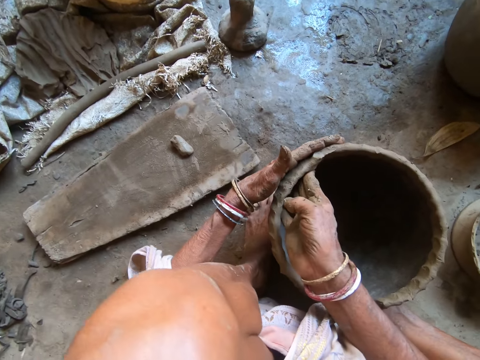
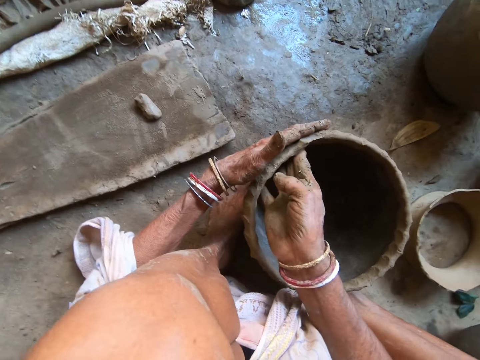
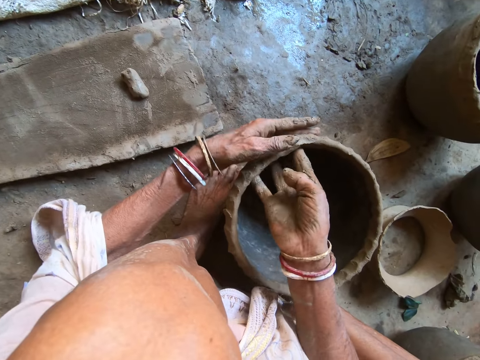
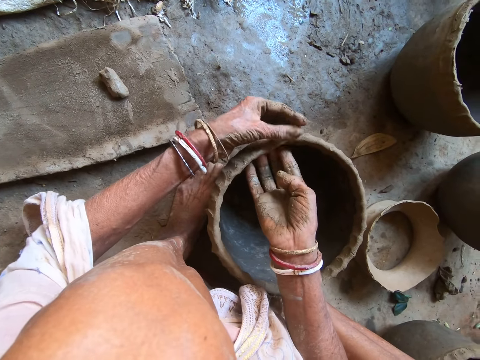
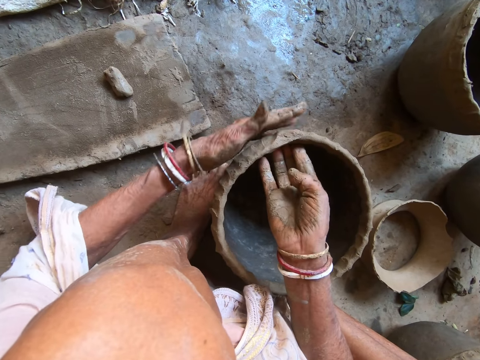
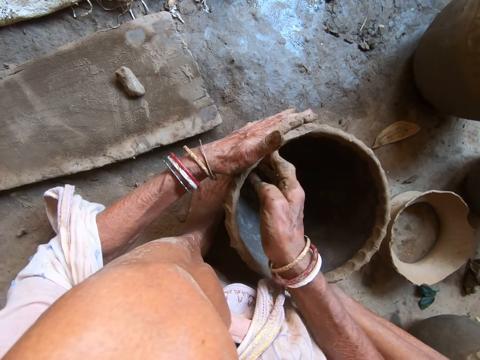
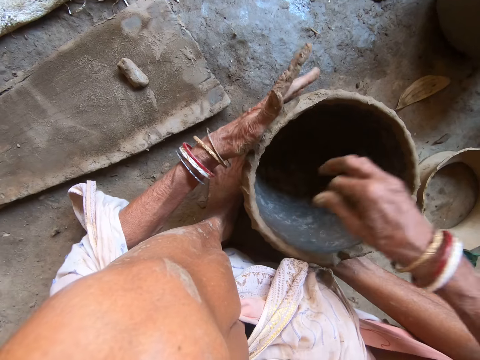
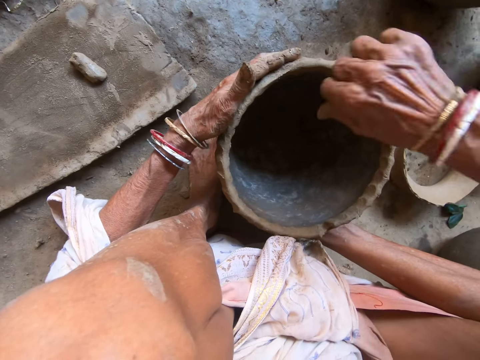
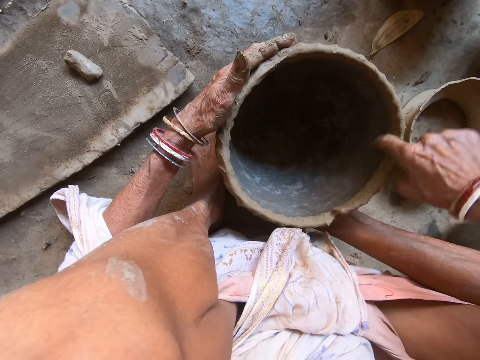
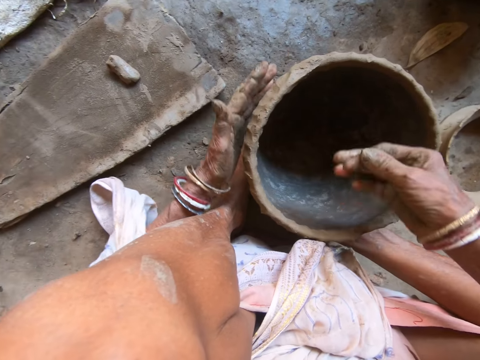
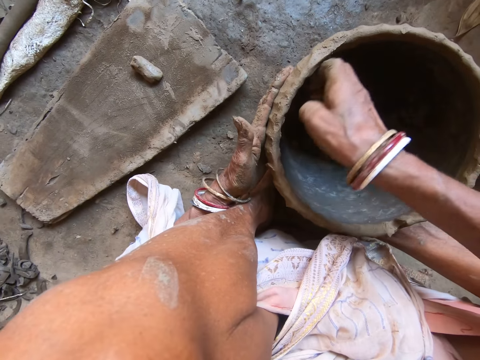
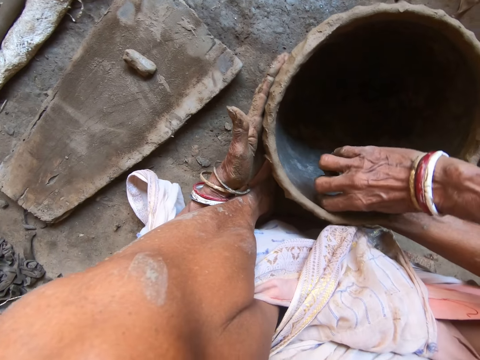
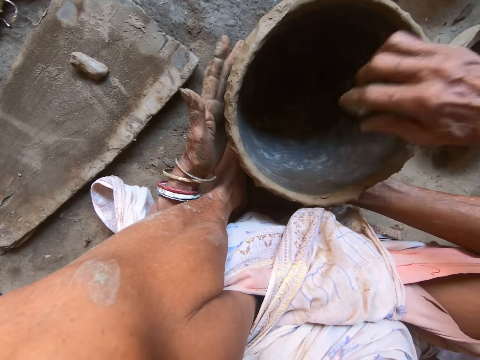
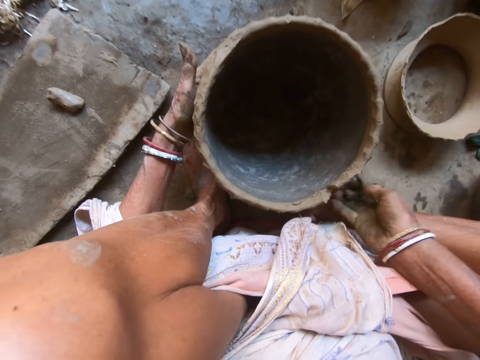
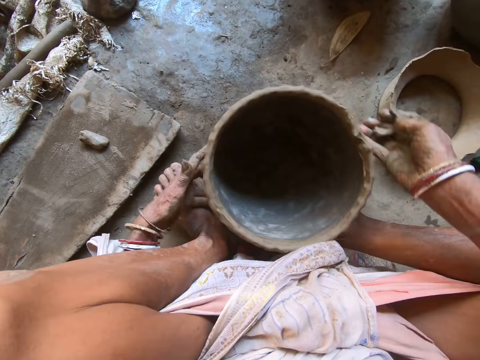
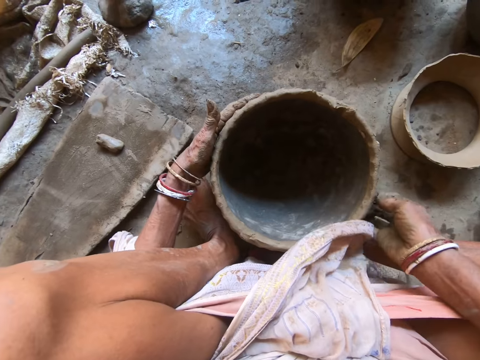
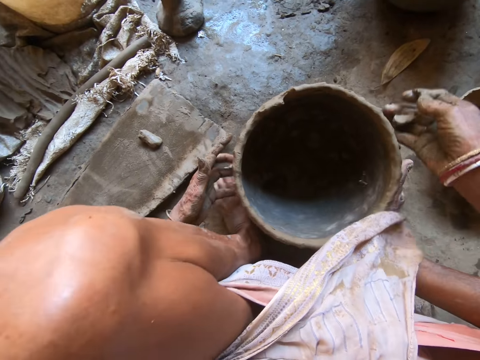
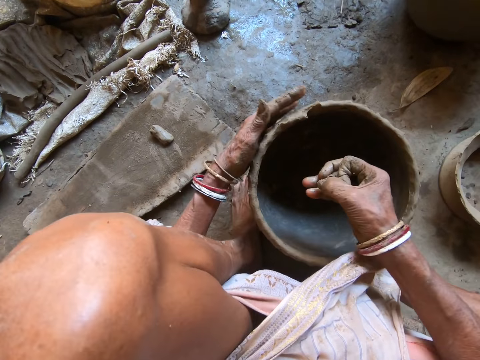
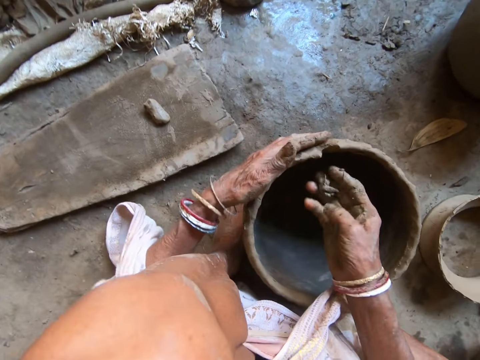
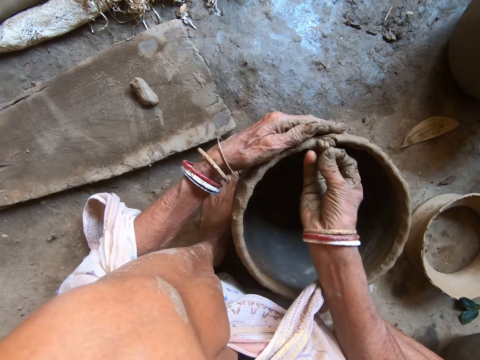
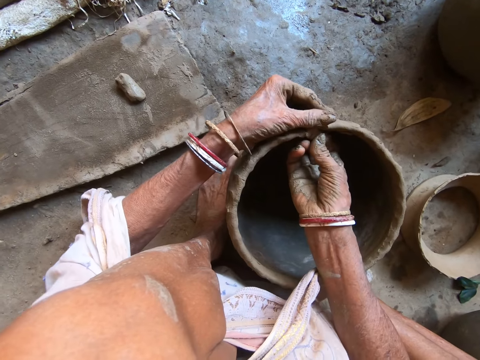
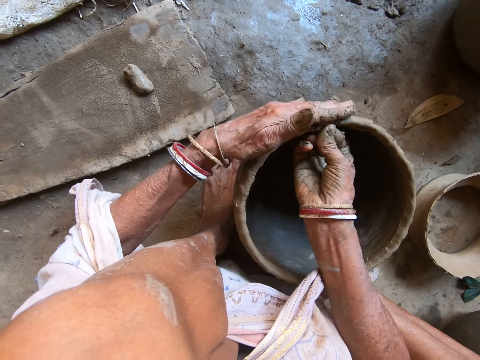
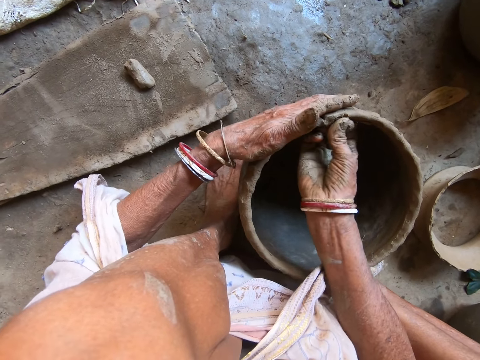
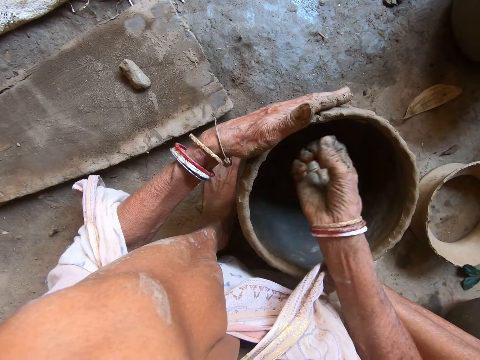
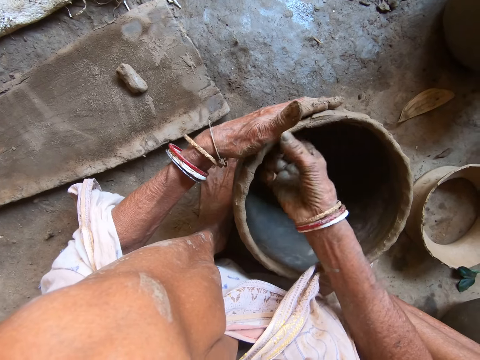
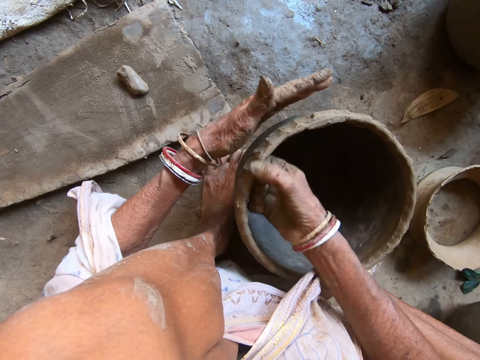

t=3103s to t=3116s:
The camera wearer shapes the clay on the pot with both hands. She turns the pot with both hands. She shapes the clay on the pot with both hands.

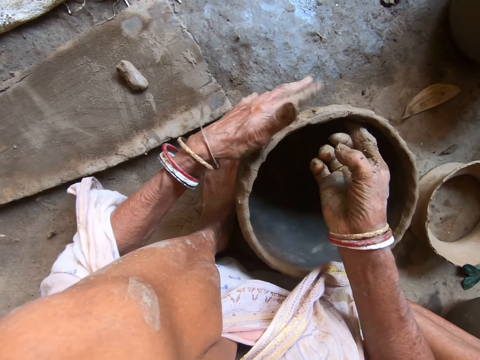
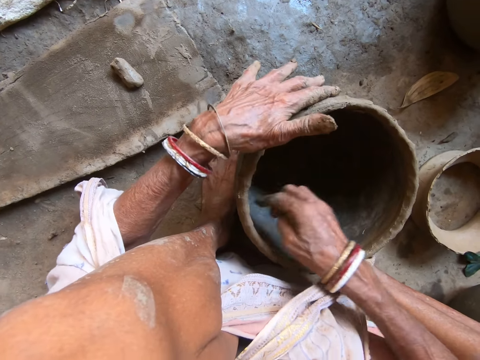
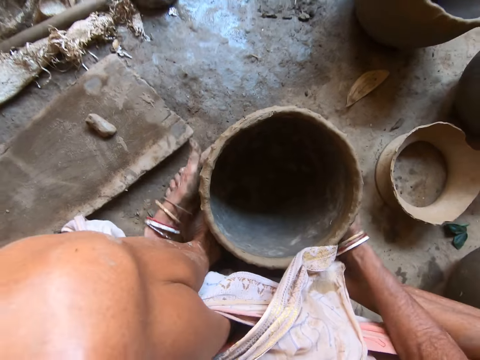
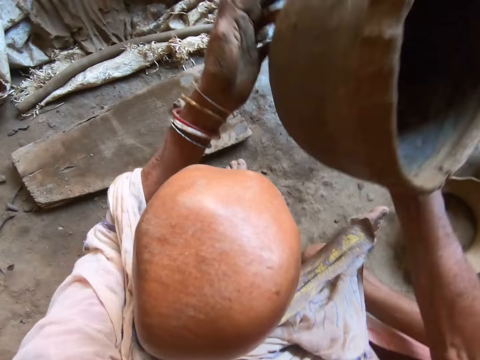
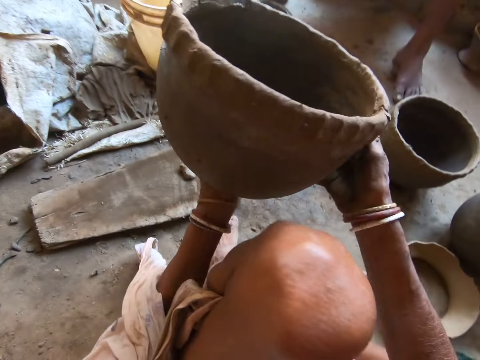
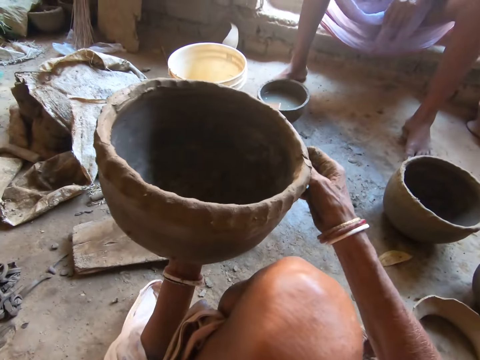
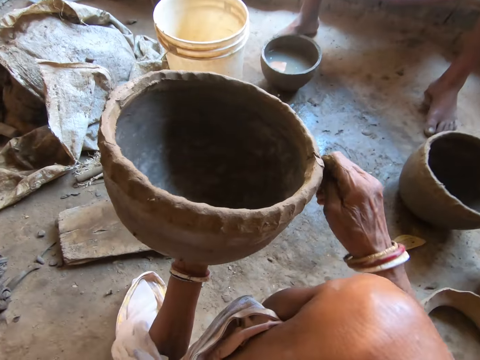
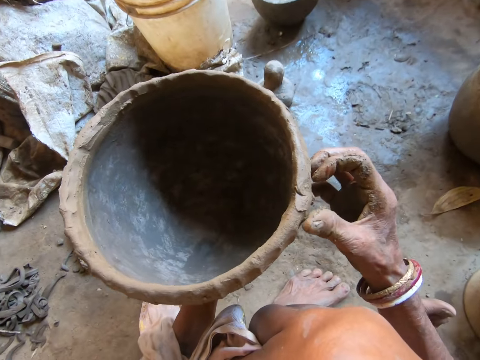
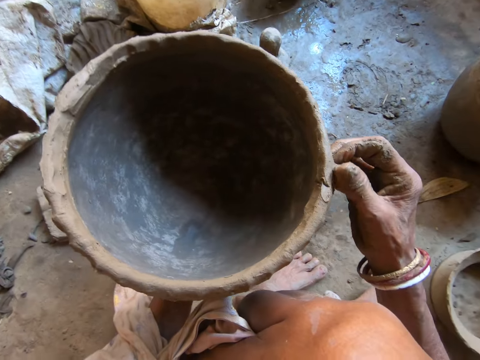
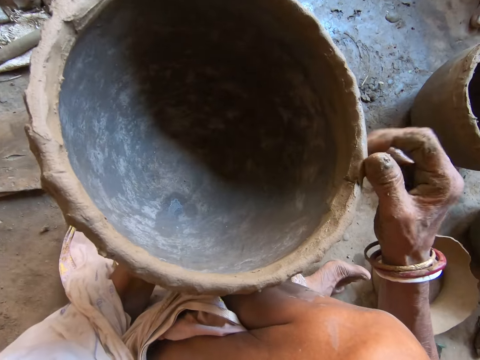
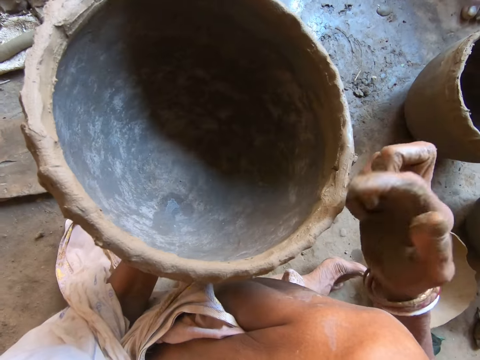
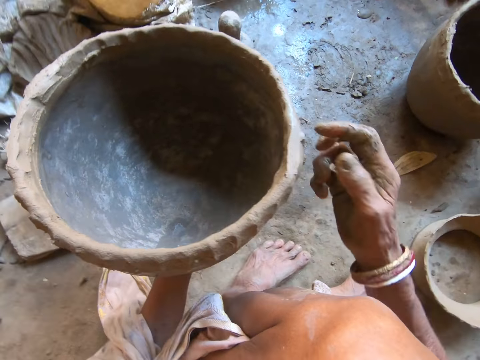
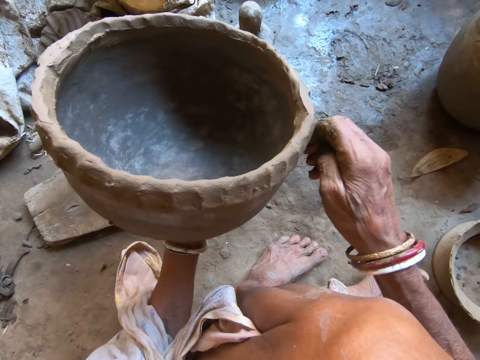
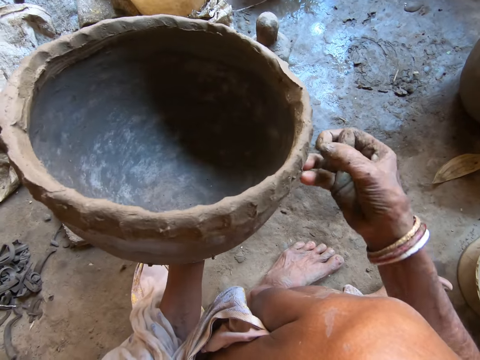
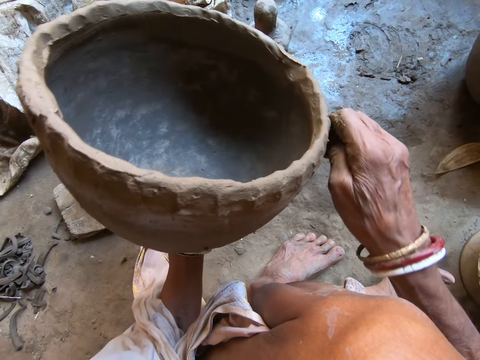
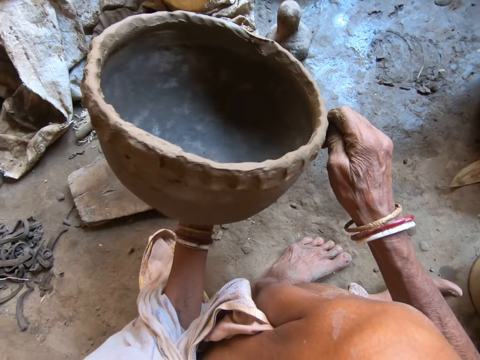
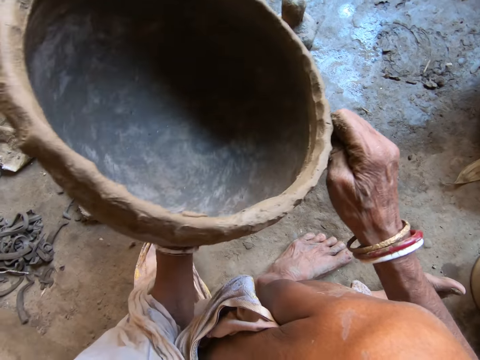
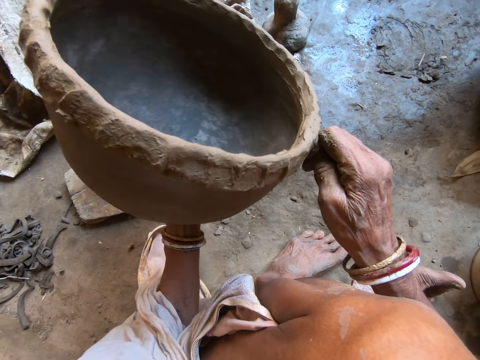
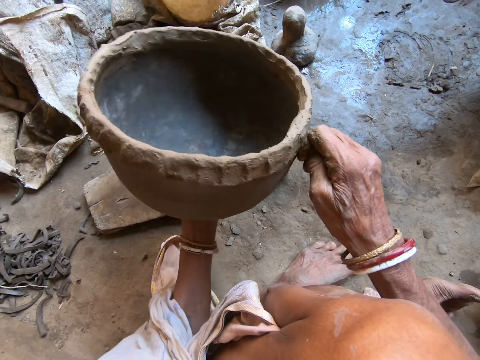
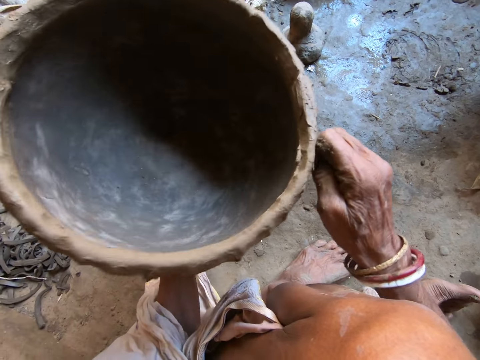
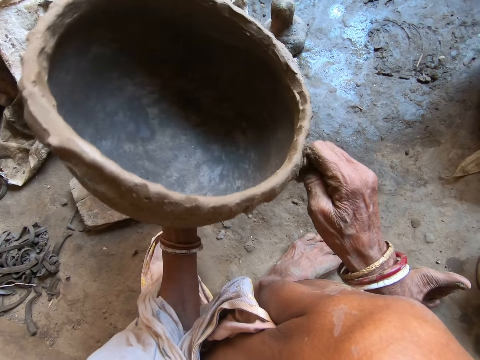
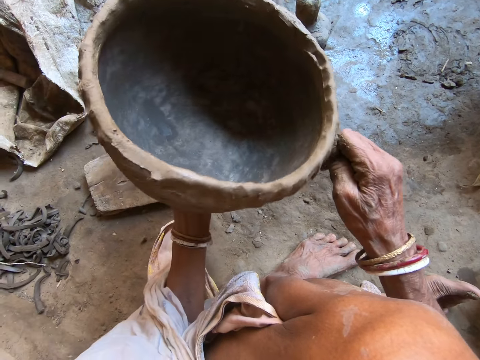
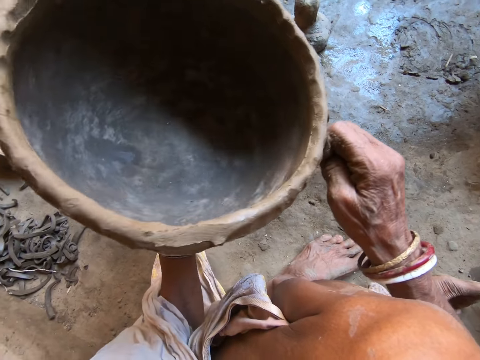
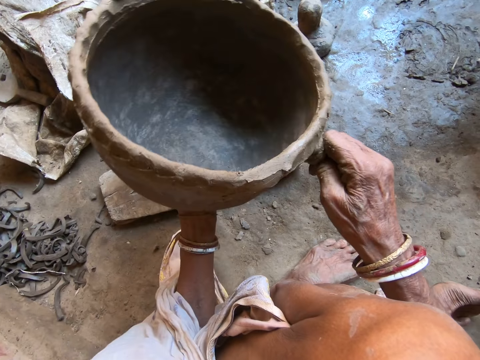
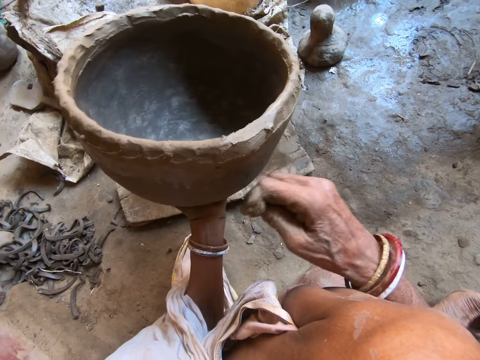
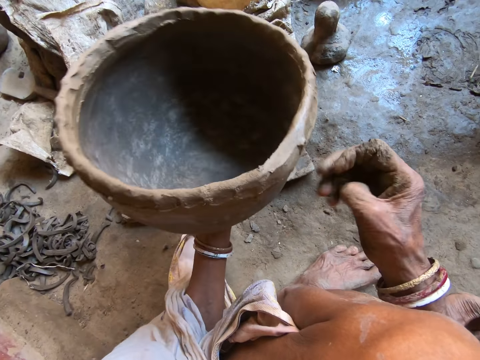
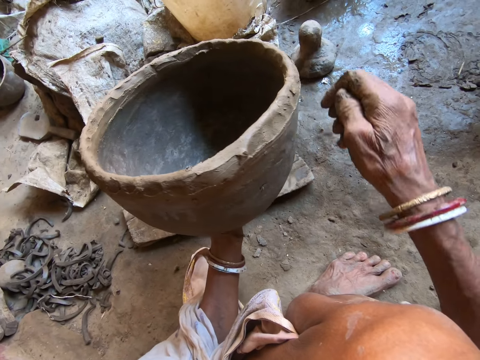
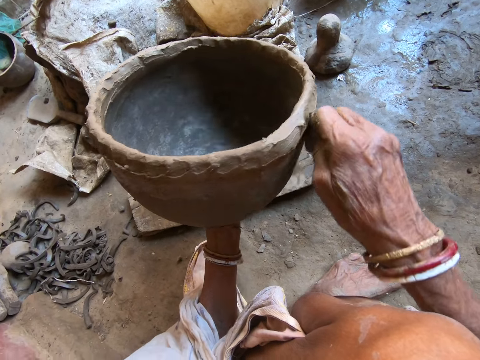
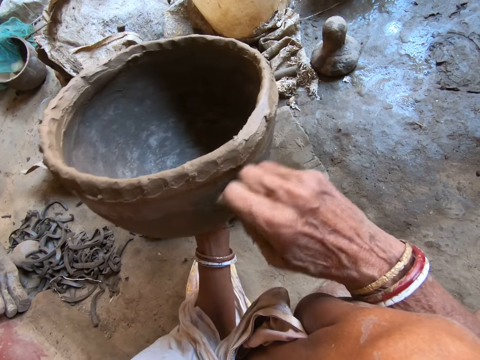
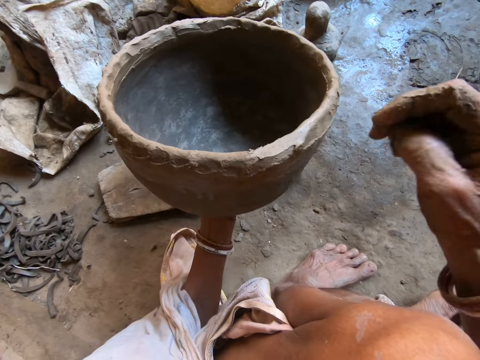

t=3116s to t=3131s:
The camera wearer picks the pot from the floor with both hands. She holds the pot with her right hand. She shapes the clay on the pot with her right hand. She turns the pot with her left hand.
